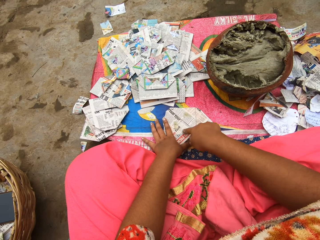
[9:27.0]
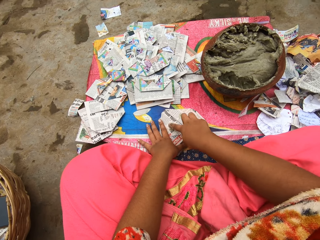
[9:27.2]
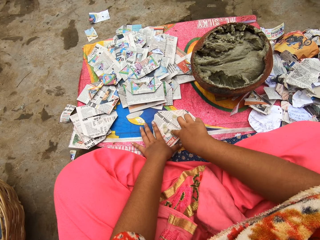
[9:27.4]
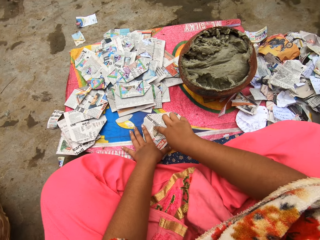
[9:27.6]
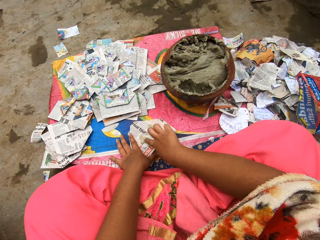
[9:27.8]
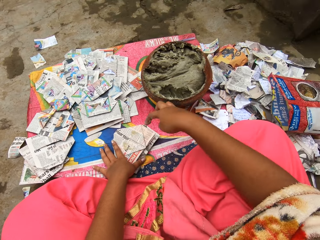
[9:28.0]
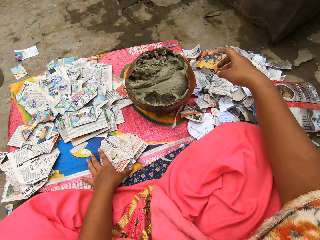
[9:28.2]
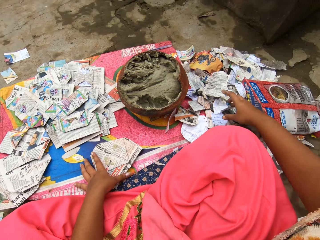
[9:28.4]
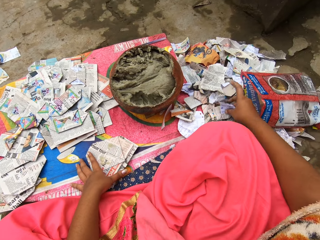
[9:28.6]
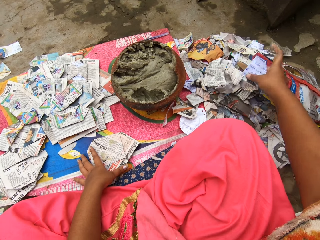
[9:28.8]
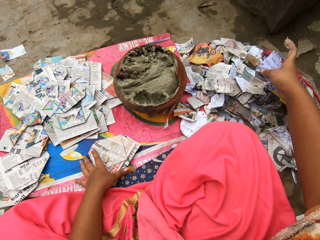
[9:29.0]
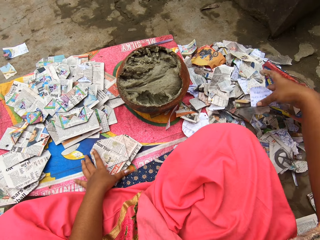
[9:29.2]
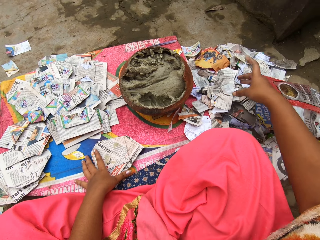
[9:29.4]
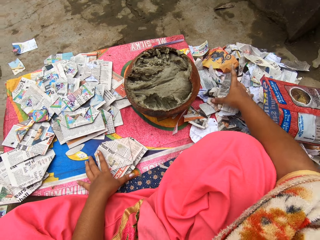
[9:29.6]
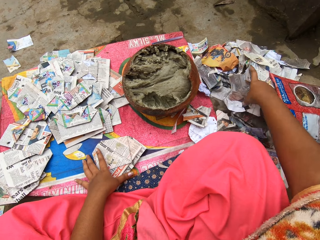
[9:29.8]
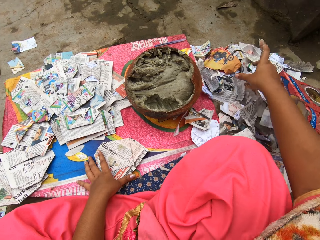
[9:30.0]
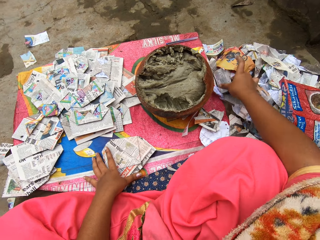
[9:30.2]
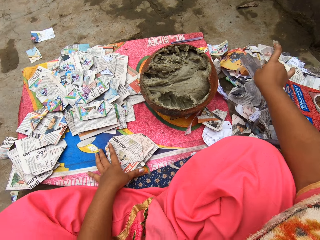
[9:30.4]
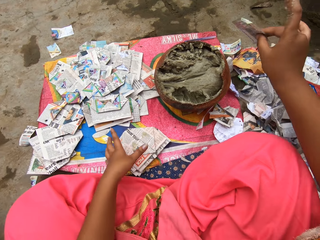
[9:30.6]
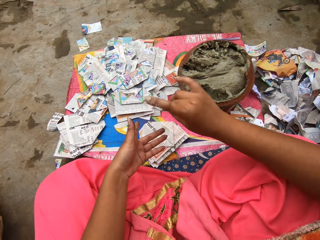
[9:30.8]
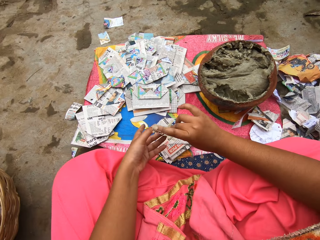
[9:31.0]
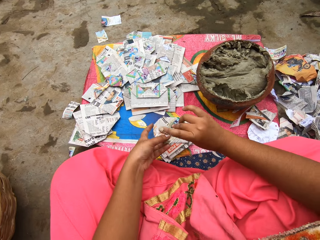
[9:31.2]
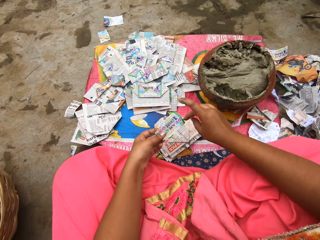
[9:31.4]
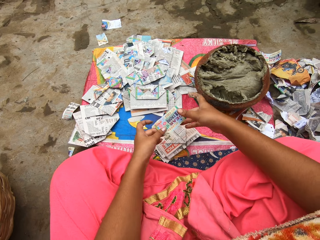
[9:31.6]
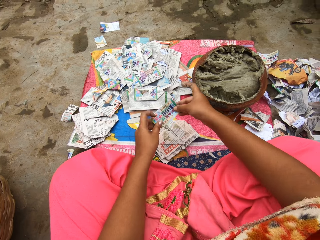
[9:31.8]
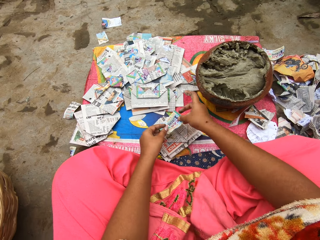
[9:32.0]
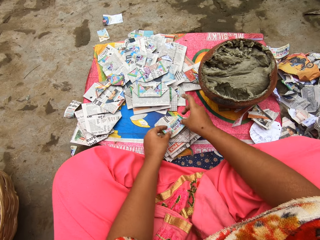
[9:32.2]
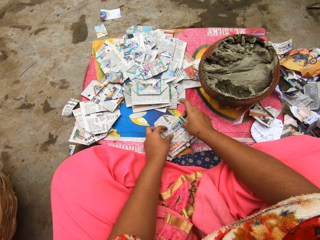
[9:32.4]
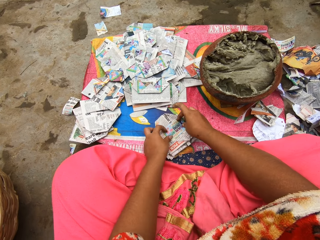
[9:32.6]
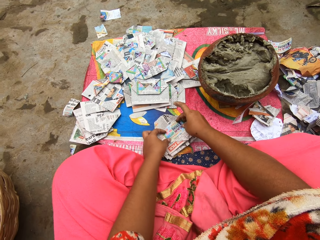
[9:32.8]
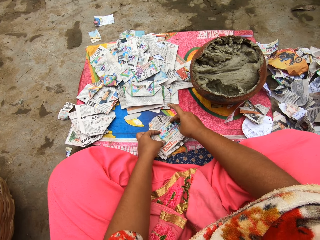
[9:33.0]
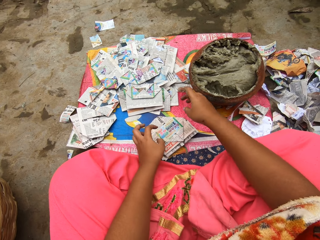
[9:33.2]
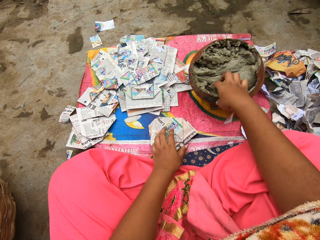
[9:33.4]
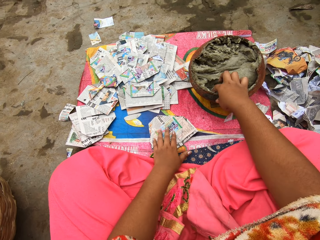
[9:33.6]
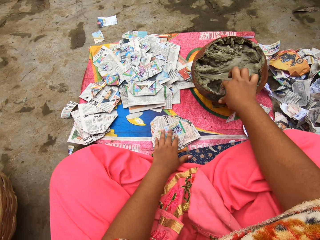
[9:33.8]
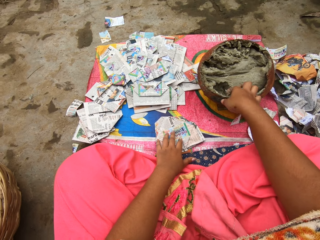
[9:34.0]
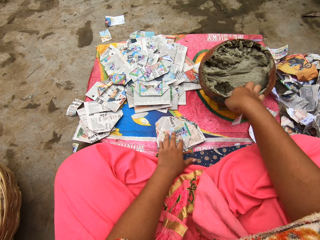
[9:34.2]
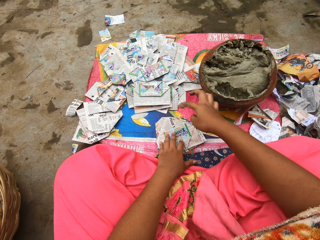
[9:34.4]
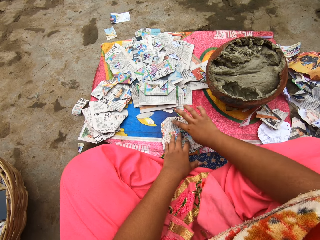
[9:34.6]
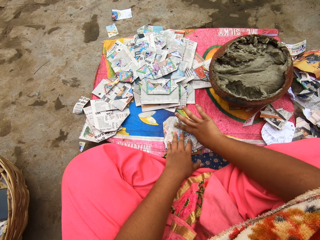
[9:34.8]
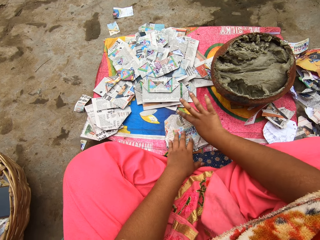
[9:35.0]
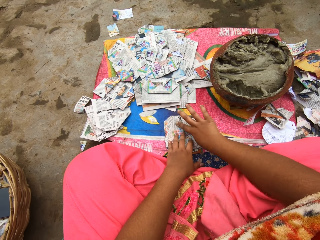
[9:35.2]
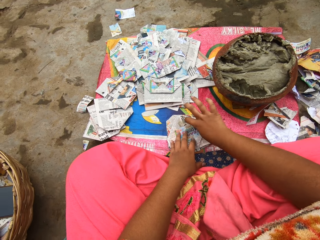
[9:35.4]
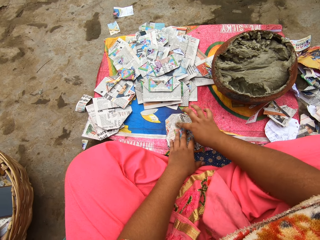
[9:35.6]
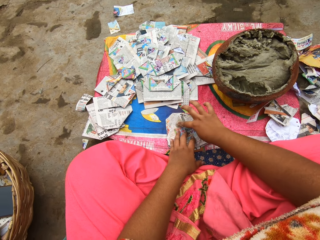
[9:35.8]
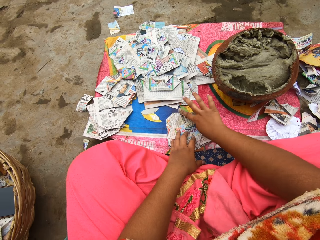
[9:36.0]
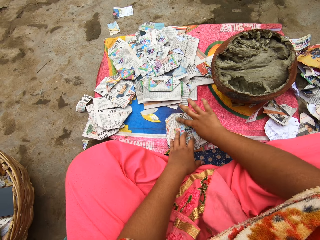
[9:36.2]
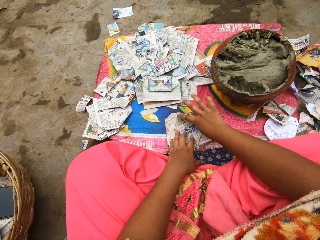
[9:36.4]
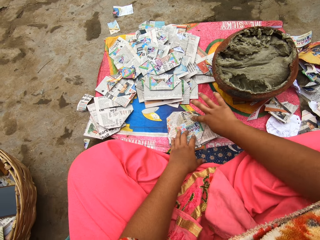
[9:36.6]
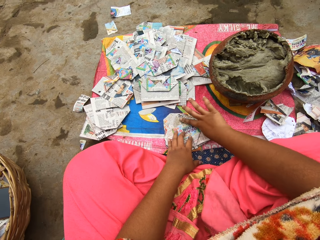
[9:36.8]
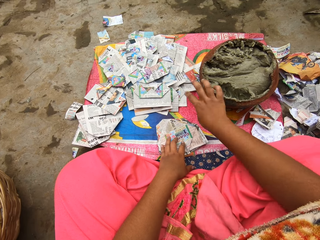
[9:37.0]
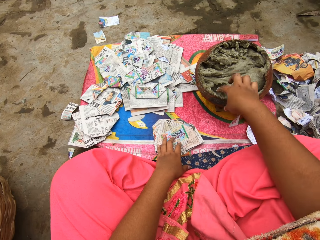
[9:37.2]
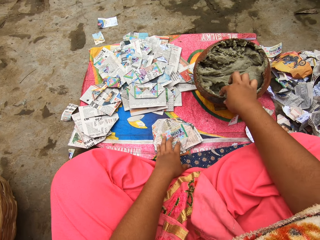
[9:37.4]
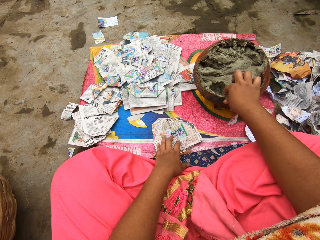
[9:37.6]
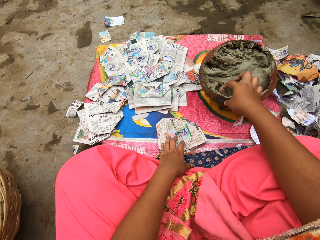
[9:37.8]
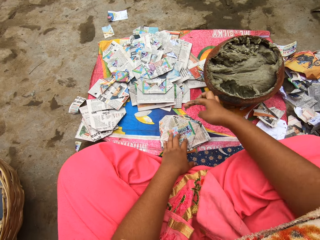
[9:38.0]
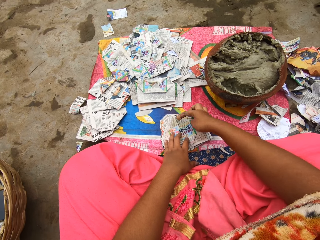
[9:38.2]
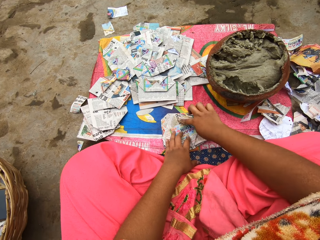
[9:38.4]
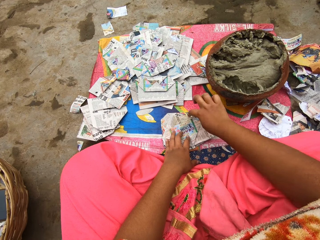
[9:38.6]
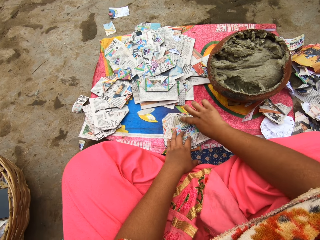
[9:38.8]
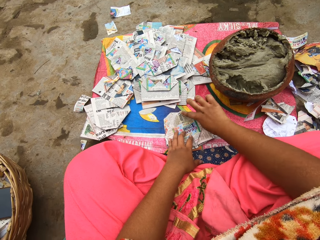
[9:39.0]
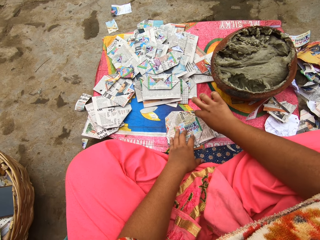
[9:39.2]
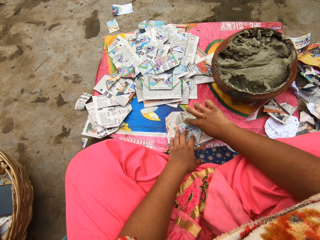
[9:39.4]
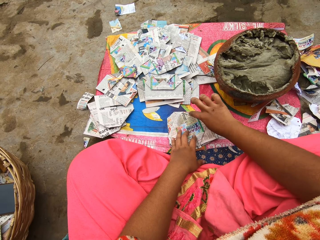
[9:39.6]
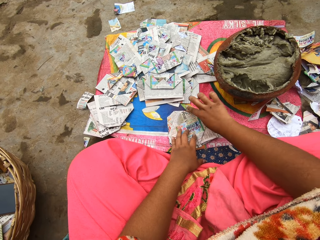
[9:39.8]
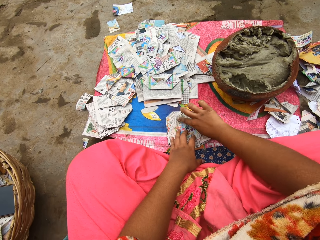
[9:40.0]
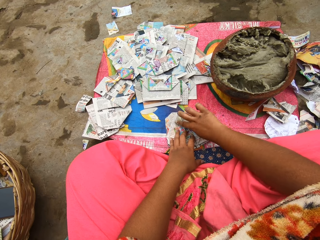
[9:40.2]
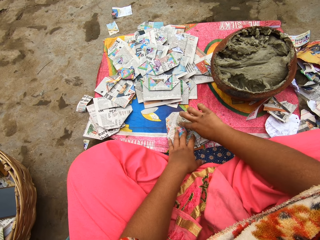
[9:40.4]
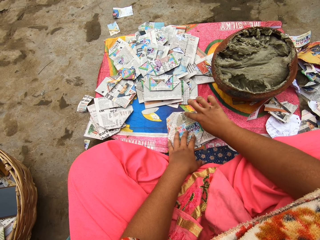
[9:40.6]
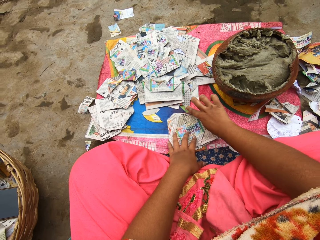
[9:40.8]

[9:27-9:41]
The camera wearer touches the papers on the table. She picks a card from the ground with her right hand. She holds the card with both hands. She places the card on the paper on the ground with both hands. She takes putty from the clay pot on the ground with her right hand. She rubs the putty in her right hand on the paper on the ground. She takes the putty from the clay pot on the ground with her right hand. She rubs the putty in her right hand on the paper on the ground.

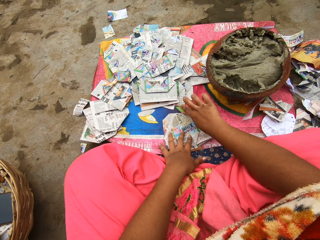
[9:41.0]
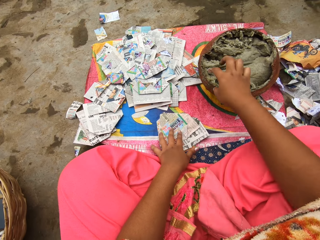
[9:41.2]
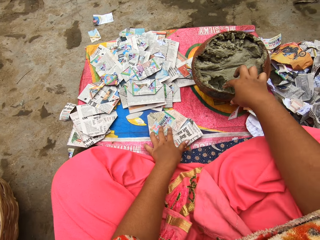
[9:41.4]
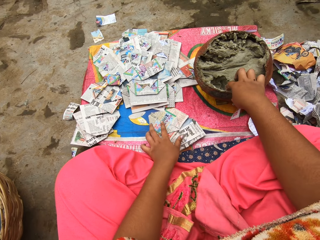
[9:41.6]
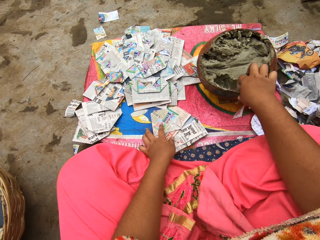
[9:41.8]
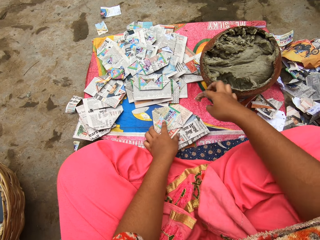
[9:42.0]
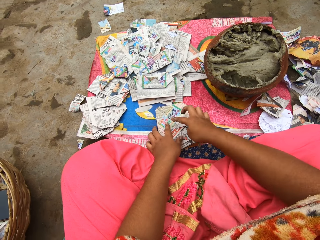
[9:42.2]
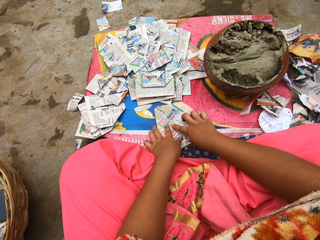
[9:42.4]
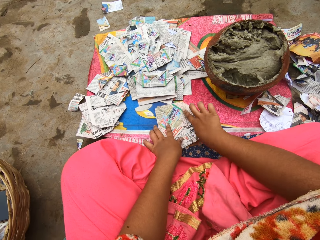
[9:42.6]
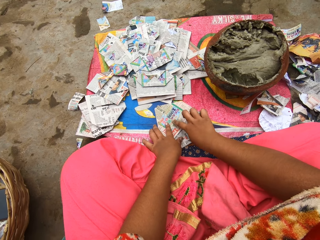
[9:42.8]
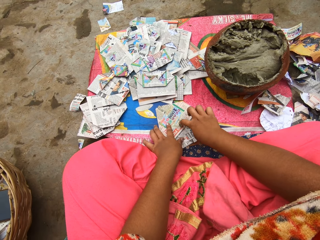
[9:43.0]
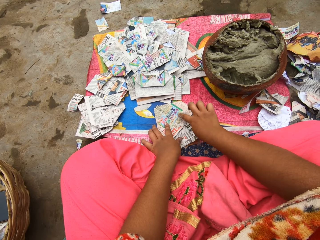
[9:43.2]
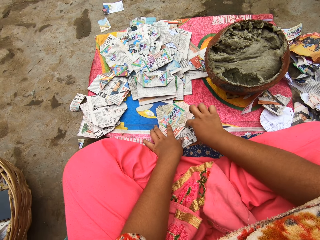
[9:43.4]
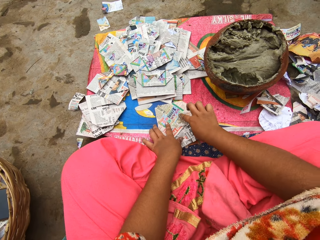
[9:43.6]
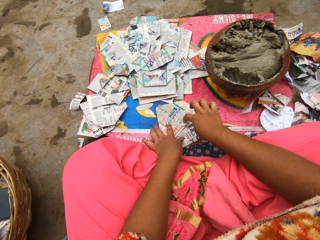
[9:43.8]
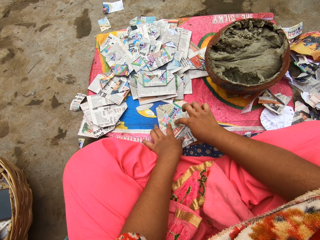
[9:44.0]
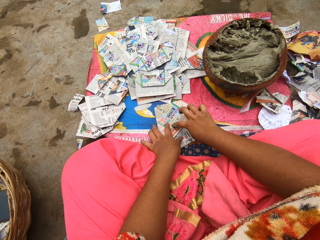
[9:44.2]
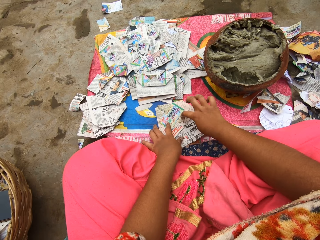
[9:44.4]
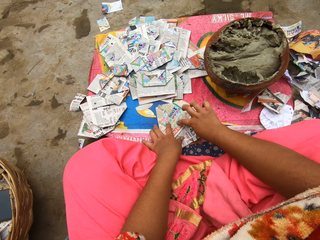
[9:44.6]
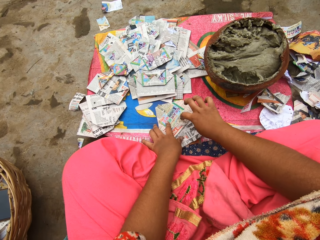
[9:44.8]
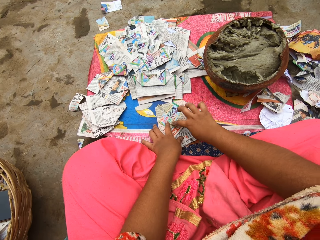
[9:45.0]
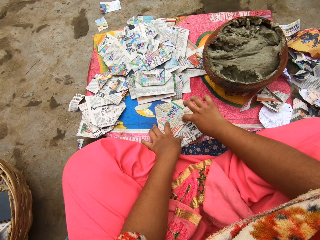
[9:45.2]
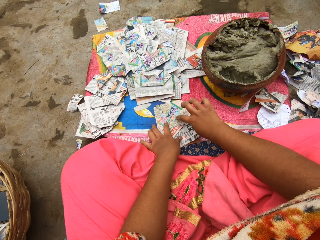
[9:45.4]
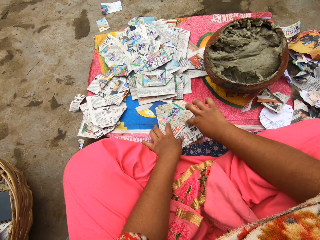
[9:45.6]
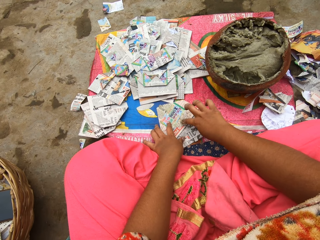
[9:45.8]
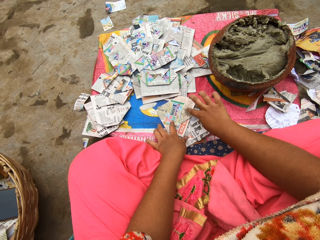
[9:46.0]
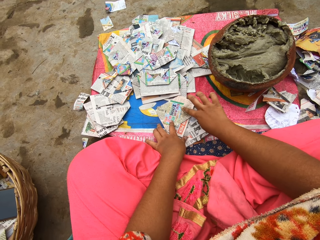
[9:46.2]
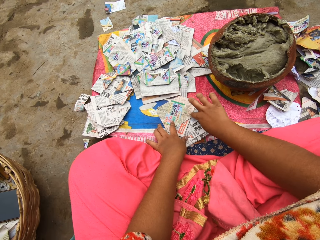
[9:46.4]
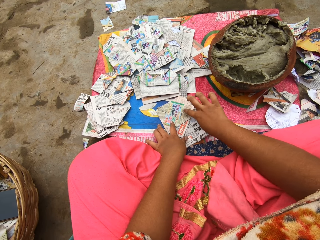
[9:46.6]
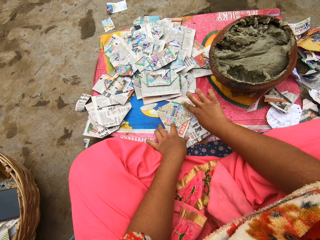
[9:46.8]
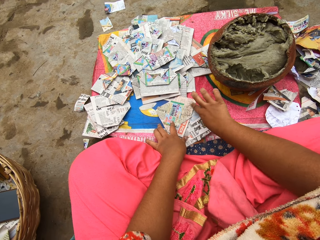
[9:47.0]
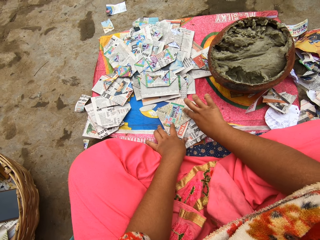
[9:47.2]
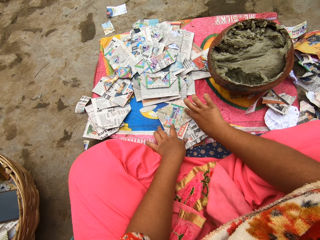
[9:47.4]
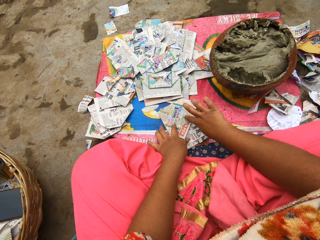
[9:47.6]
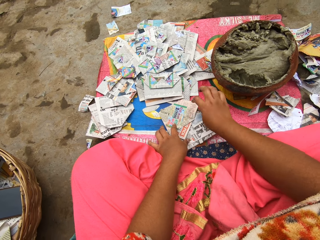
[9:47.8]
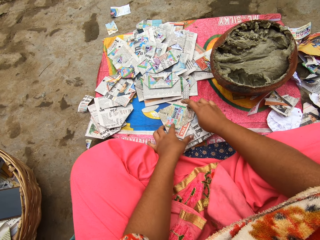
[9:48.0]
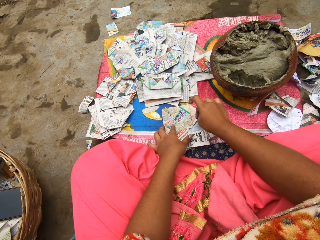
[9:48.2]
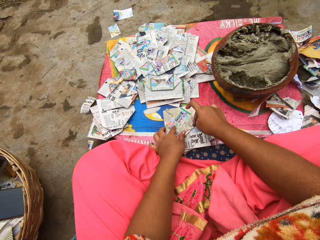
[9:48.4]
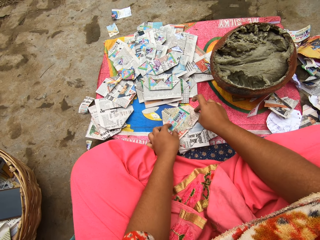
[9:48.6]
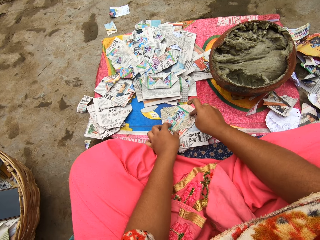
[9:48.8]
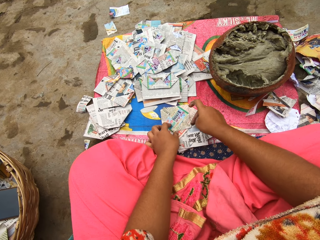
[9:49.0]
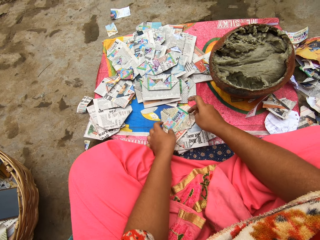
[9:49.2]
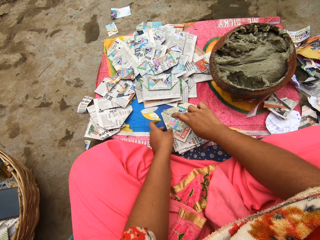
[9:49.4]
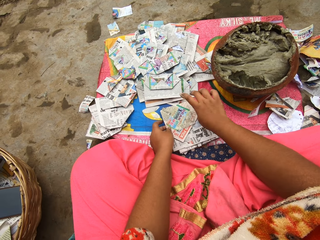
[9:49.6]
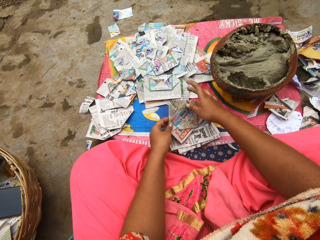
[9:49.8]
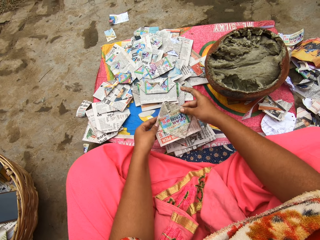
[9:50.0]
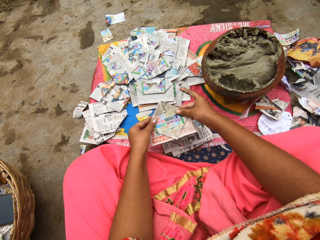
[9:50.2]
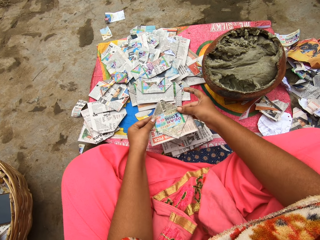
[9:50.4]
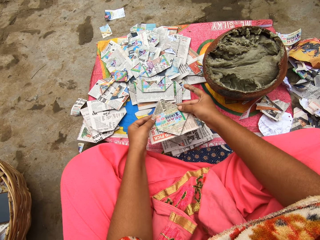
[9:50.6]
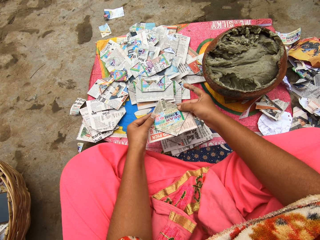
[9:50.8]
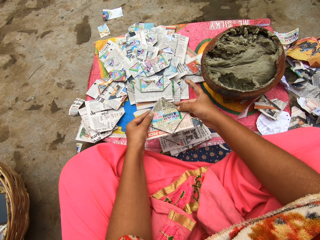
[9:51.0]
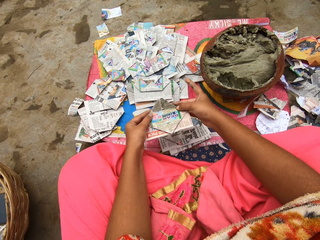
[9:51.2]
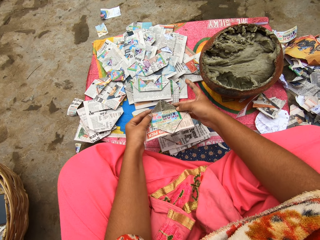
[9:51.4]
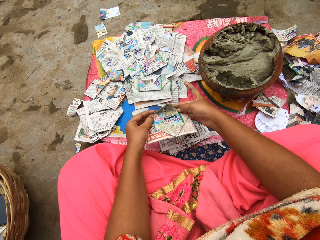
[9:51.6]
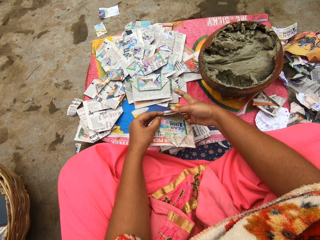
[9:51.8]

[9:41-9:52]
The camera wearer takes putty from the clay pot on the ground with her right hand. She rubs the putty in her right hand on the paper on the ground. She picks the paper on the table. She folds the piece of paper with both hands.
